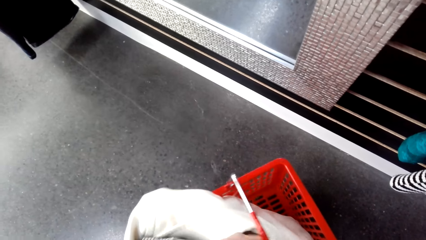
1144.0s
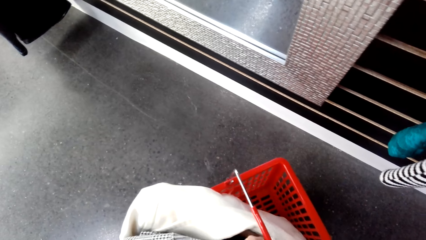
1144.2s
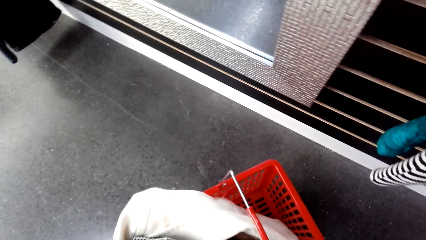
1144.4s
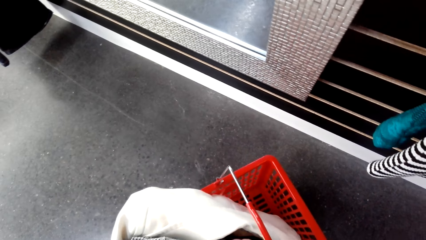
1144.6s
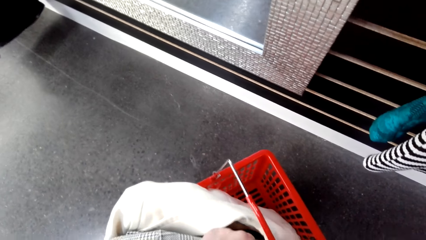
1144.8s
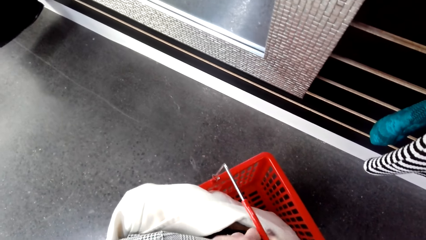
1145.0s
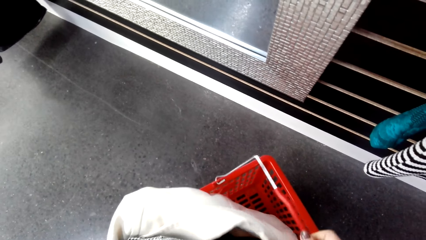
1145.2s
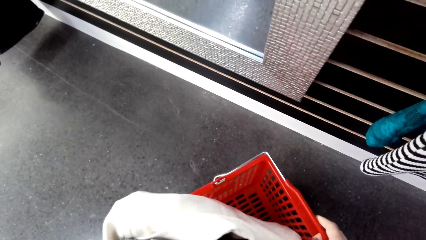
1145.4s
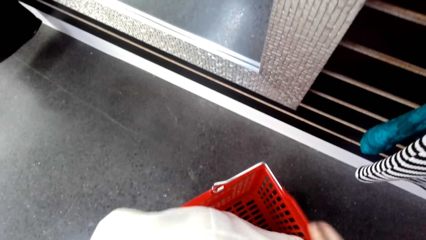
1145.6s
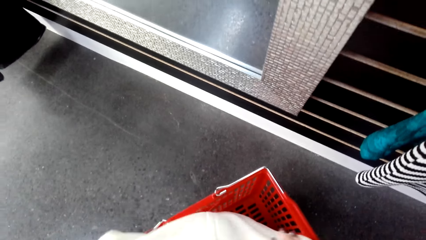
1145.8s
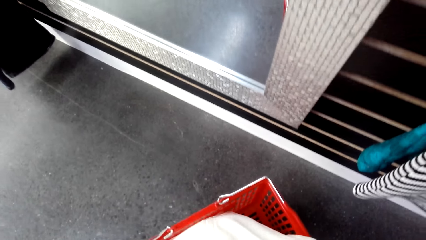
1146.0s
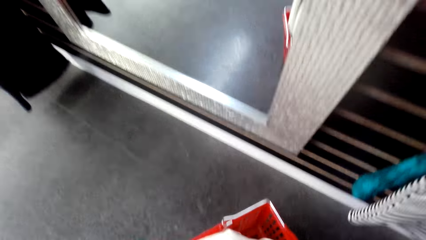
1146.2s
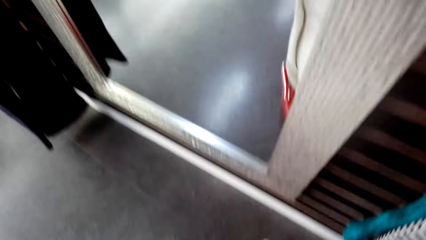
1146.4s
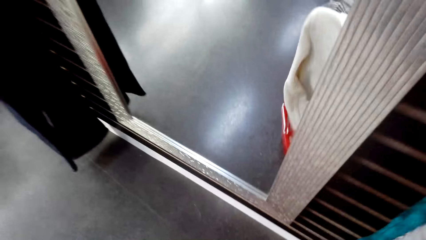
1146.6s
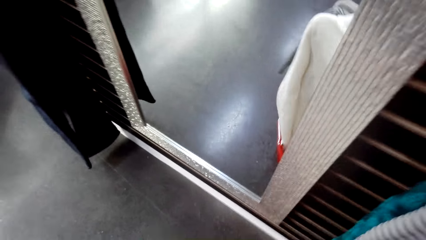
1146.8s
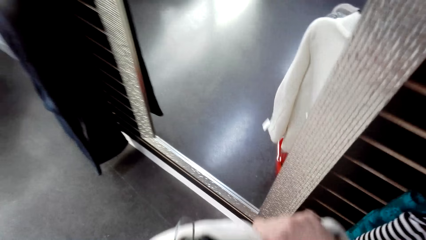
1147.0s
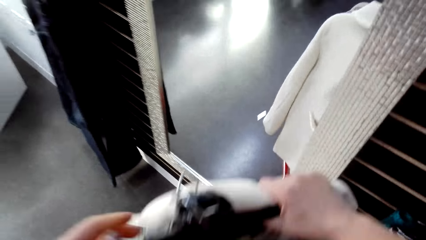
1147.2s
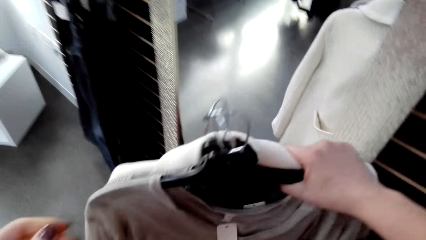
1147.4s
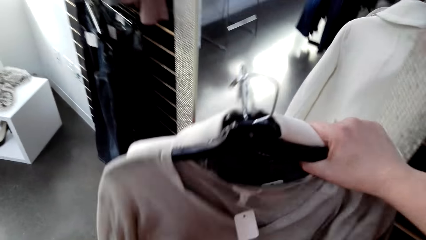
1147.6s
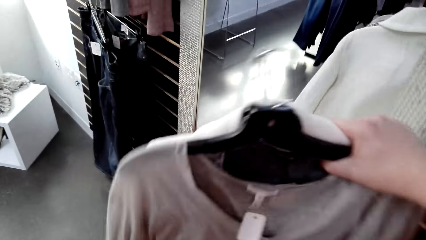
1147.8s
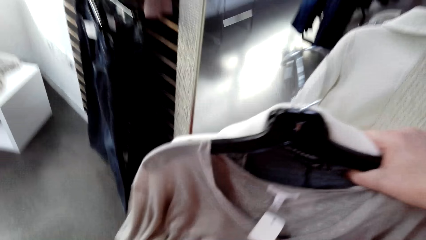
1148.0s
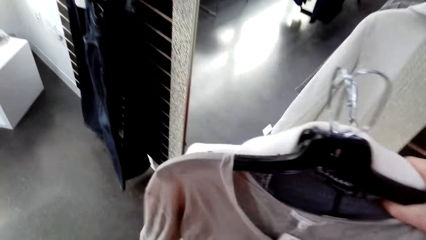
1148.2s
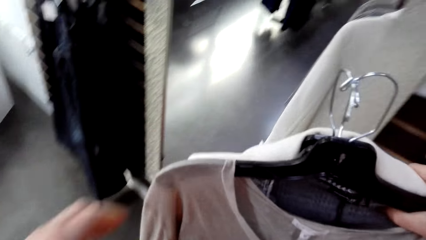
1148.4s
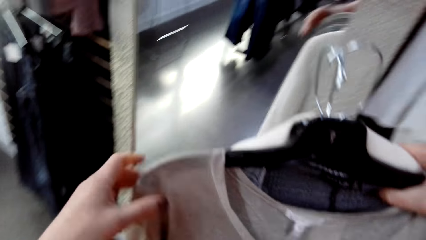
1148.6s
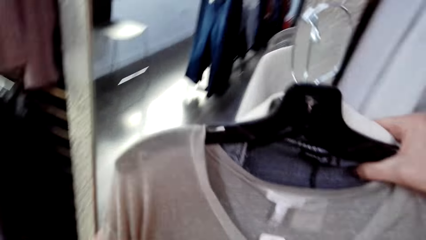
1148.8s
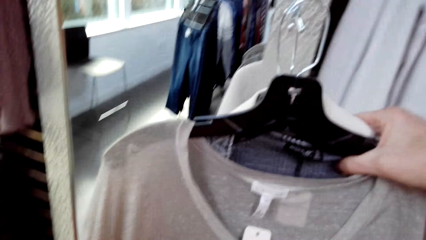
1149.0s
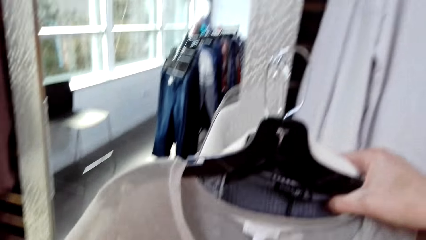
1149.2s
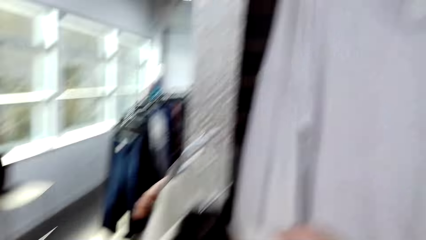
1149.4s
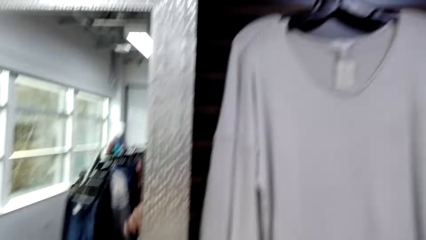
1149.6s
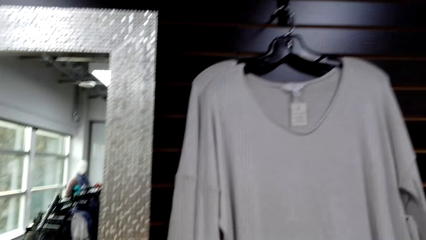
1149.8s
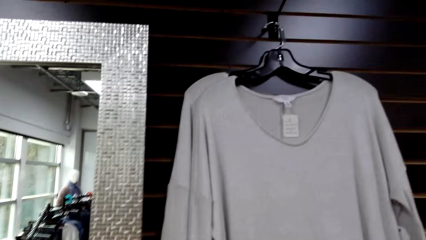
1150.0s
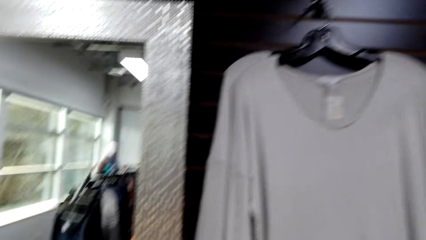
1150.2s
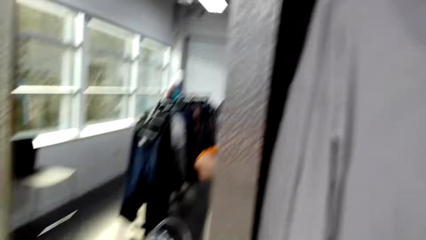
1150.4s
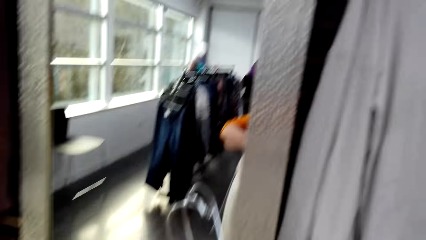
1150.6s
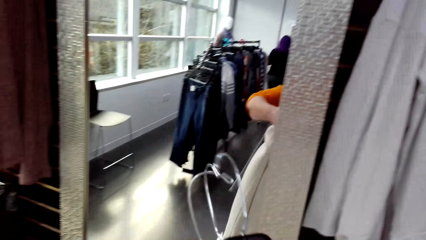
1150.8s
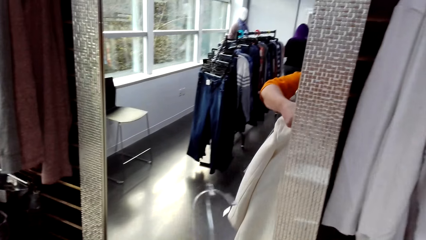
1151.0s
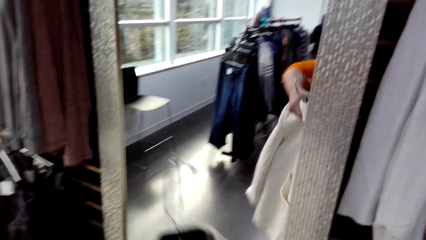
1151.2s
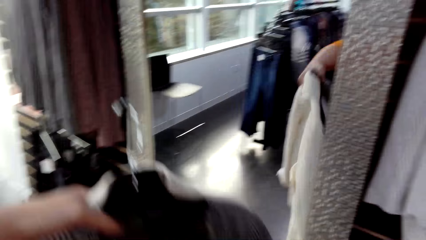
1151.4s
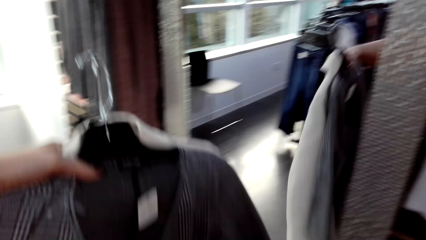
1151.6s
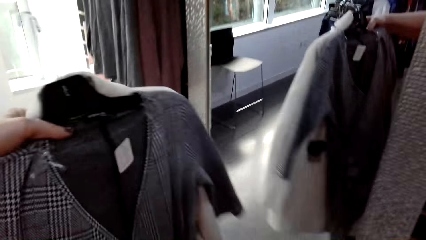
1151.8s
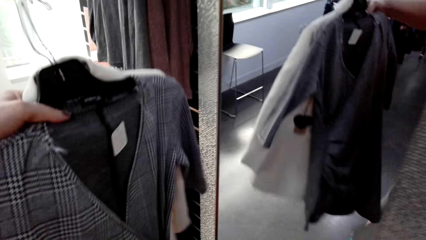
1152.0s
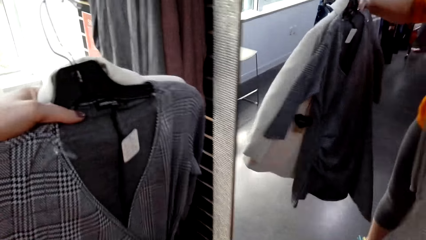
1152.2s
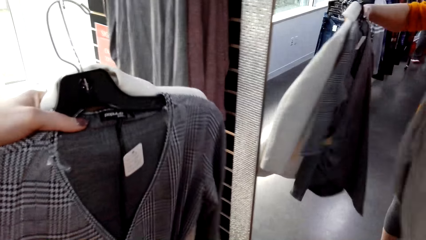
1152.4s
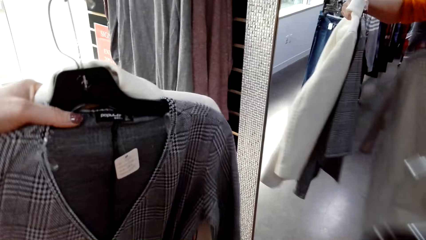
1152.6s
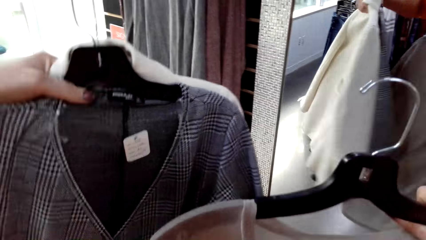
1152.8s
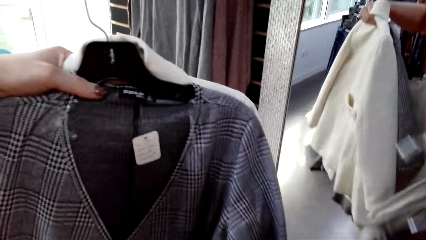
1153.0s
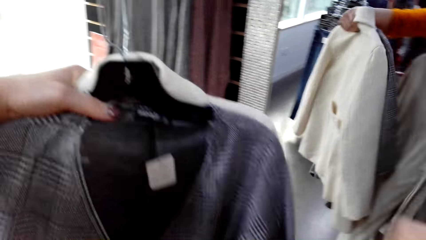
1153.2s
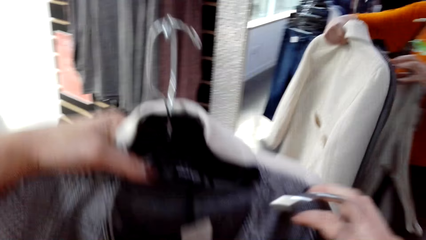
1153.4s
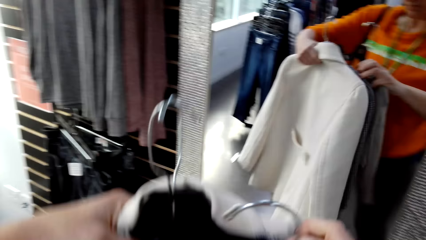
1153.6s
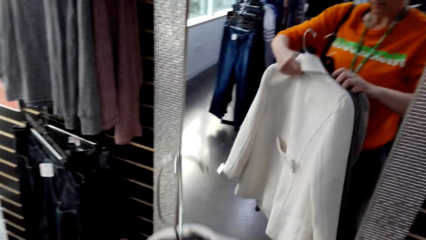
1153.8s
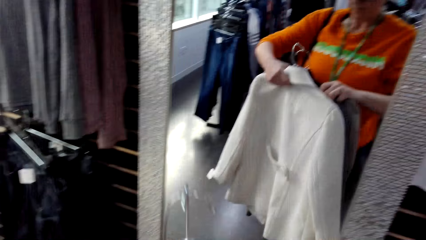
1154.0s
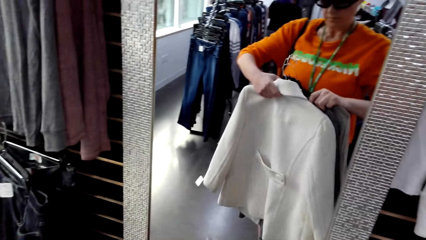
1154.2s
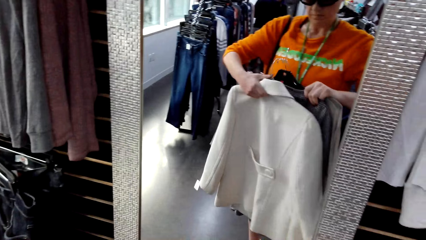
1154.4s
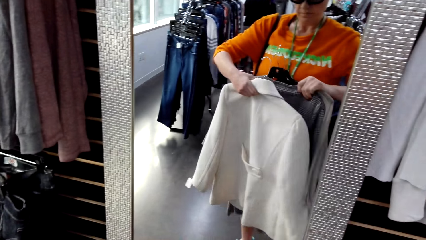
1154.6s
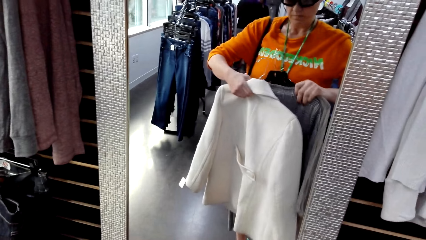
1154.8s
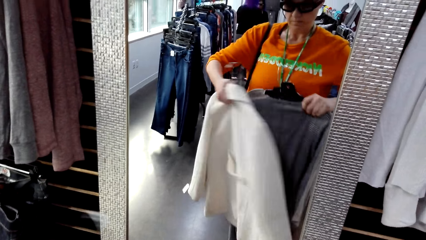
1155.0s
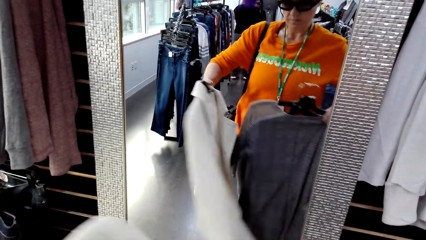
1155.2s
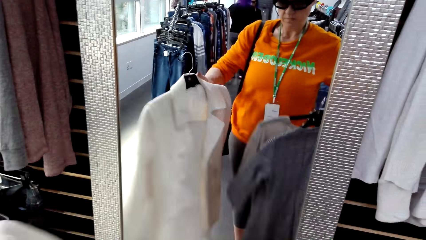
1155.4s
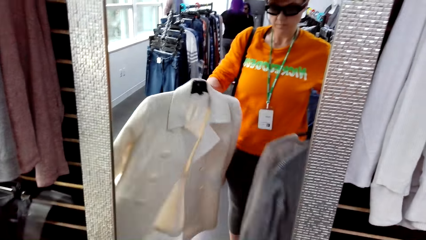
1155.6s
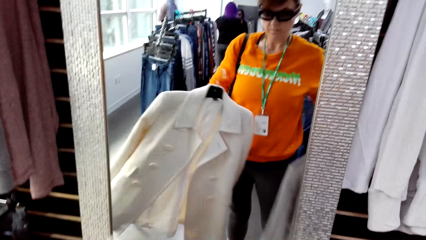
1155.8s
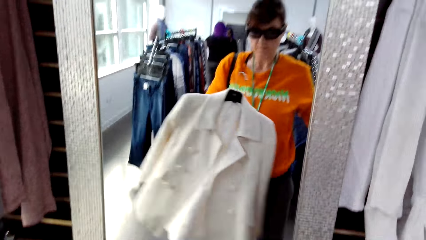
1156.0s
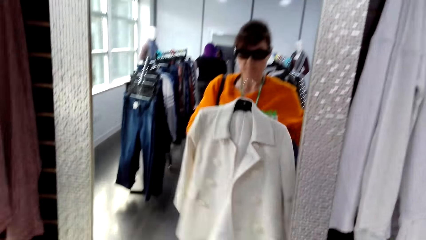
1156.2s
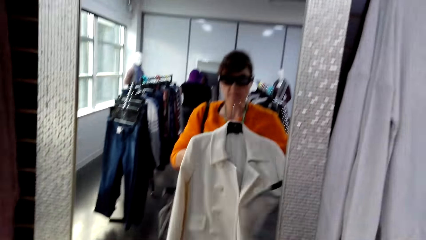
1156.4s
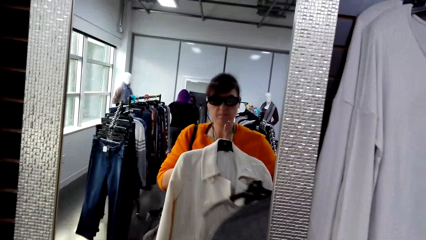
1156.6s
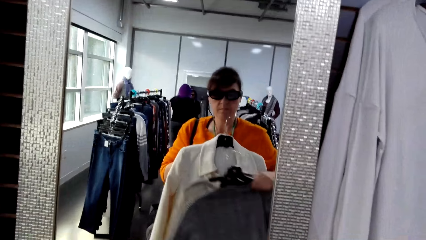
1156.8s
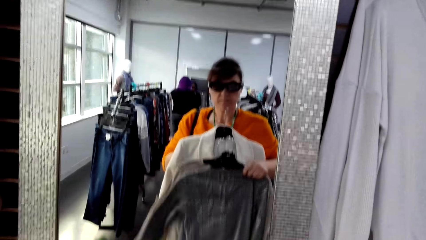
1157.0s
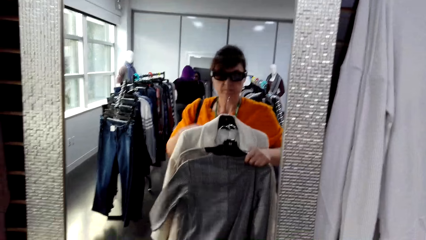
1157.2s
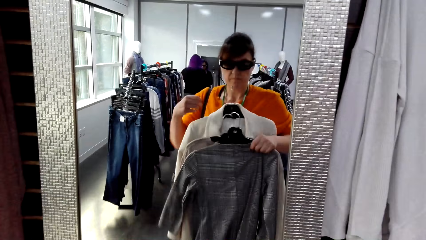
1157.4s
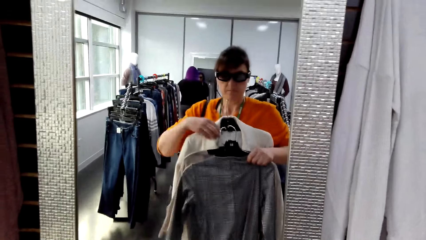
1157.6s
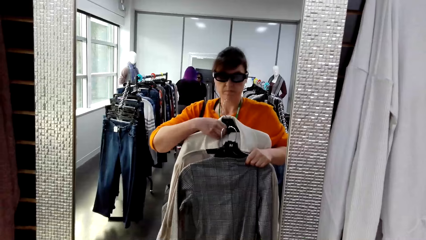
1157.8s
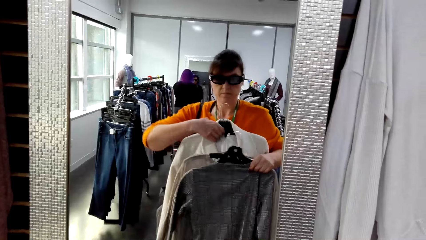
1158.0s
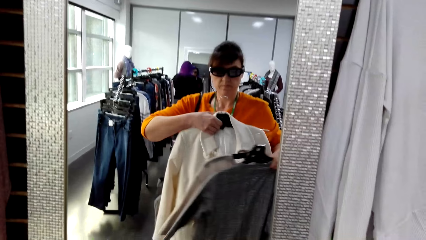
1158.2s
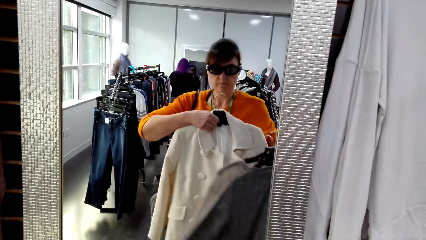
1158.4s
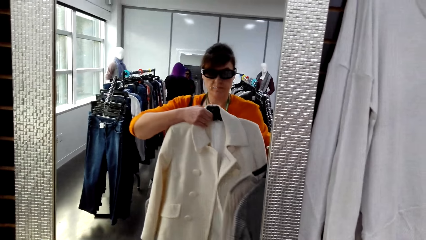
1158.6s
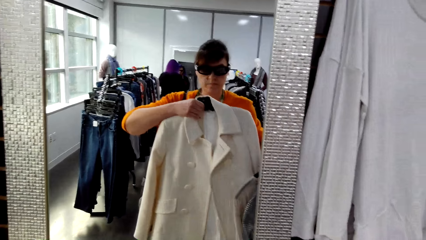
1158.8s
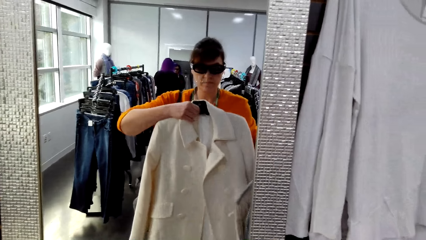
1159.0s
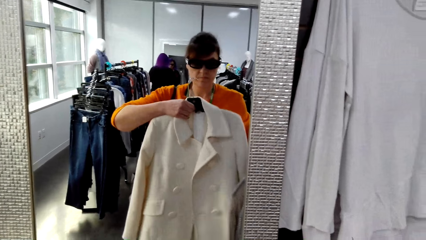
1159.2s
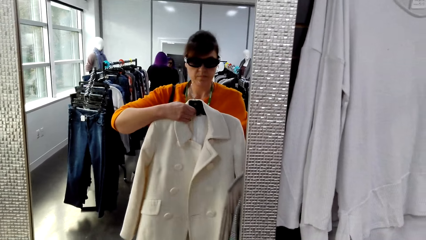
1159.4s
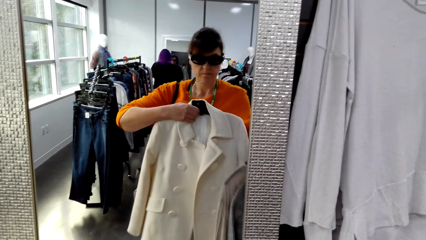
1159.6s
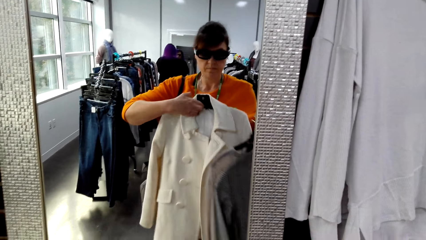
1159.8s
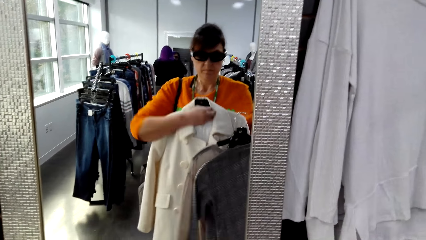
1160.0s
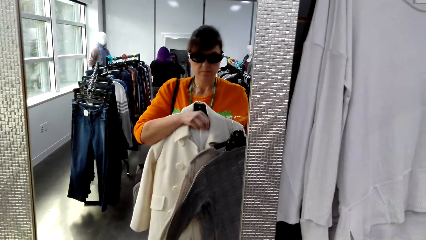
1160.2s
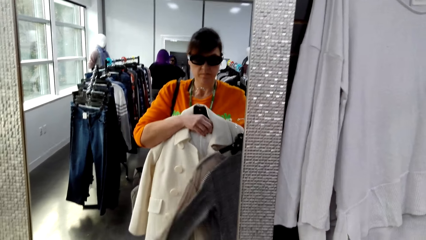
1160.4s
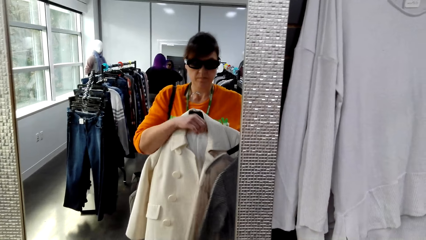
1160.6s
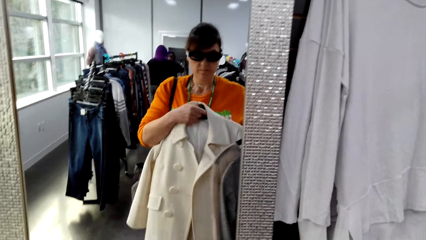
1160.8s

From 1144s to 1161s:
The camera wearer drops the trolley on the floor. They drop the handle. They pick the tops from the trolley. They lift clothes. They arrange the tops on the hands. They look in the mirror.
